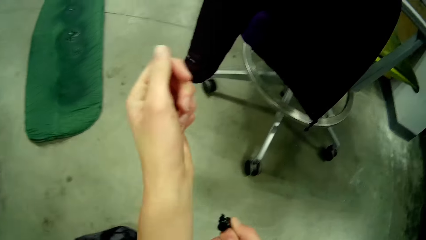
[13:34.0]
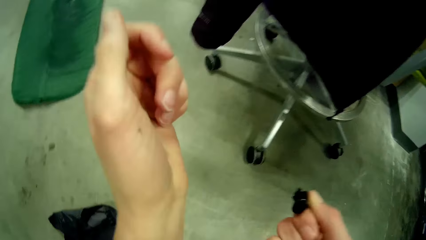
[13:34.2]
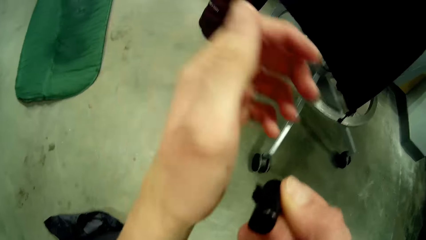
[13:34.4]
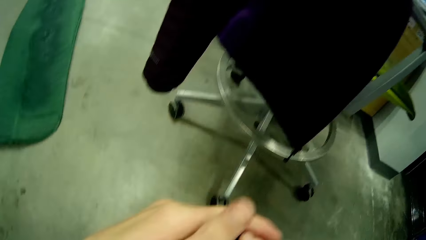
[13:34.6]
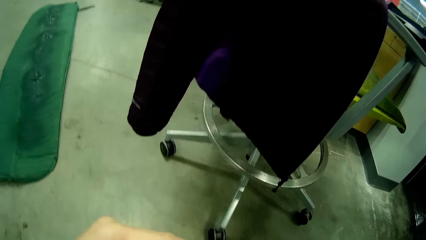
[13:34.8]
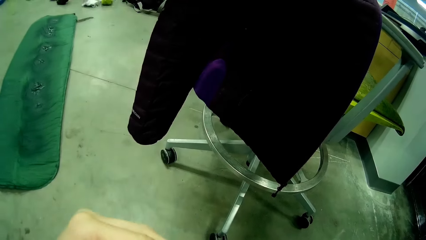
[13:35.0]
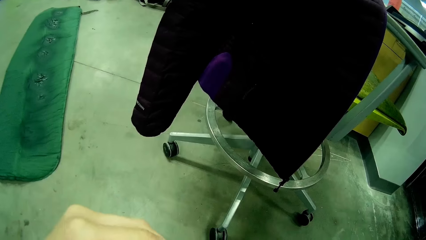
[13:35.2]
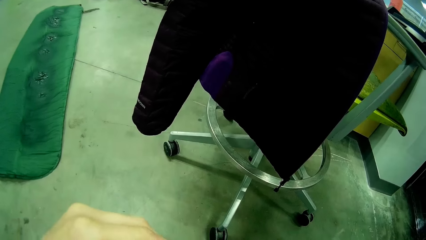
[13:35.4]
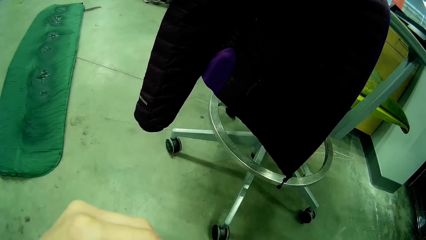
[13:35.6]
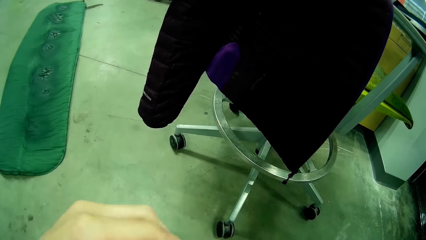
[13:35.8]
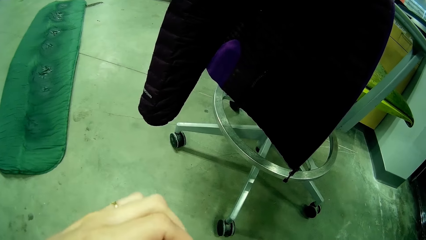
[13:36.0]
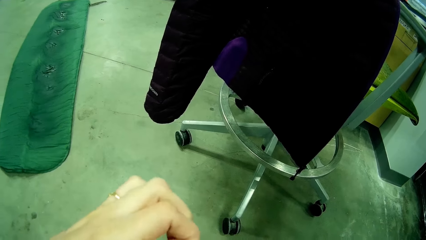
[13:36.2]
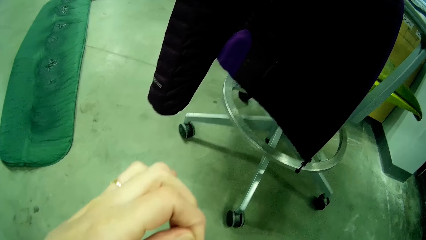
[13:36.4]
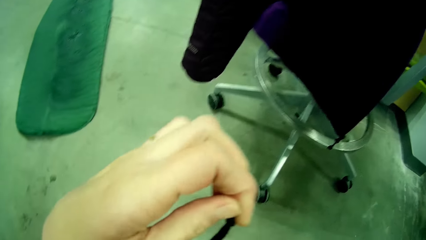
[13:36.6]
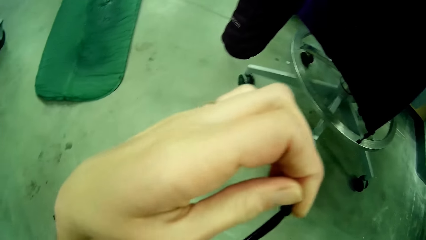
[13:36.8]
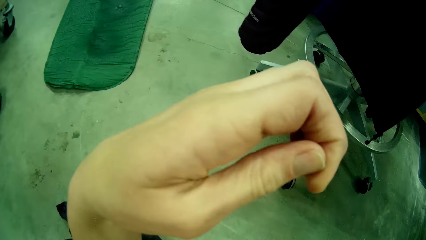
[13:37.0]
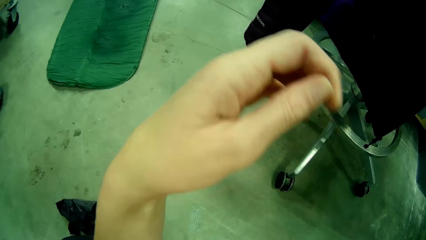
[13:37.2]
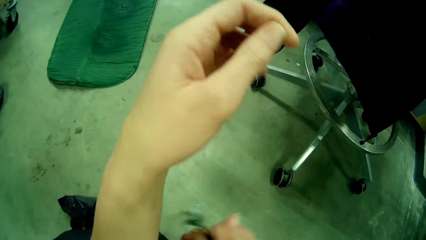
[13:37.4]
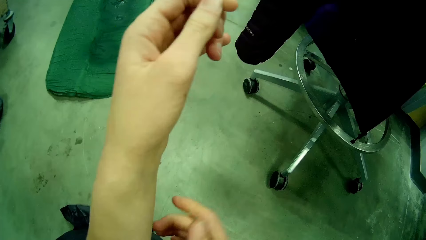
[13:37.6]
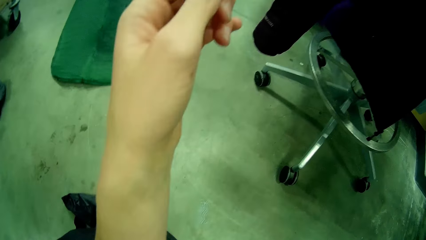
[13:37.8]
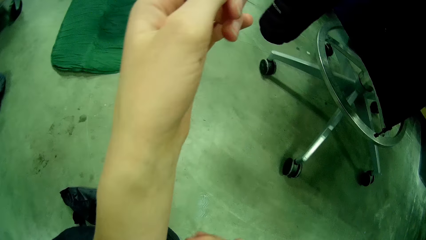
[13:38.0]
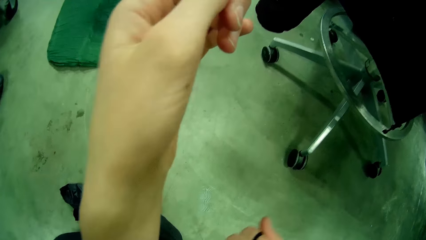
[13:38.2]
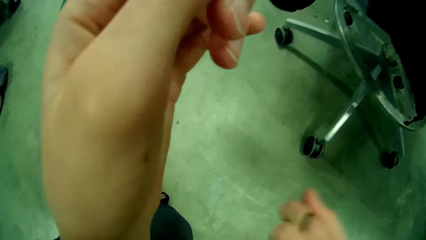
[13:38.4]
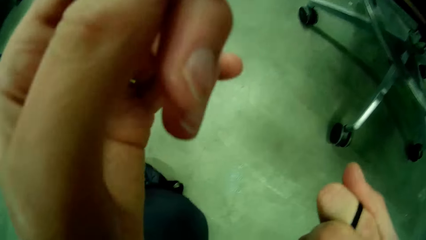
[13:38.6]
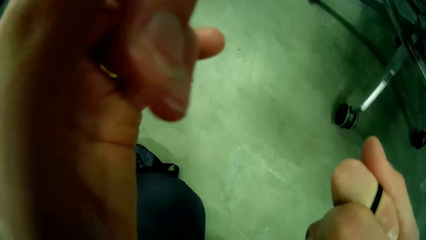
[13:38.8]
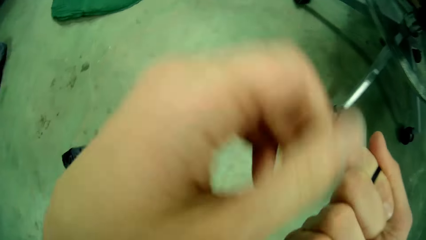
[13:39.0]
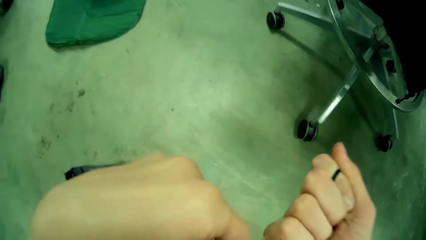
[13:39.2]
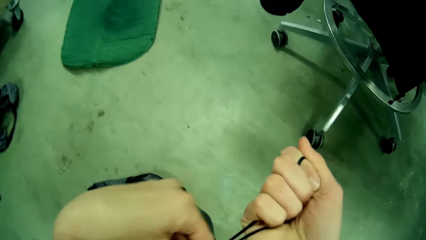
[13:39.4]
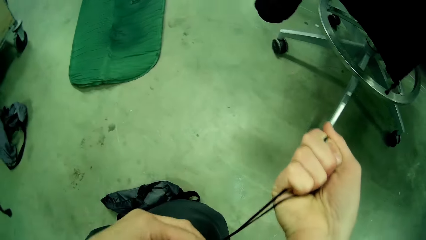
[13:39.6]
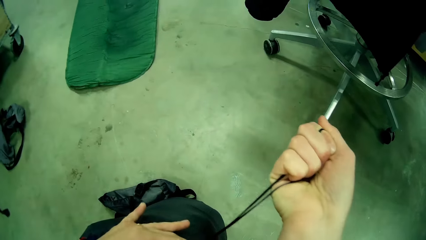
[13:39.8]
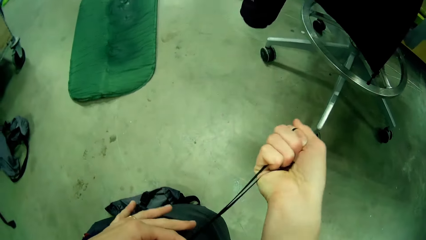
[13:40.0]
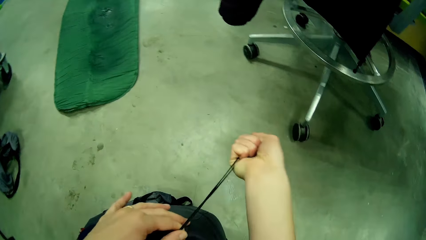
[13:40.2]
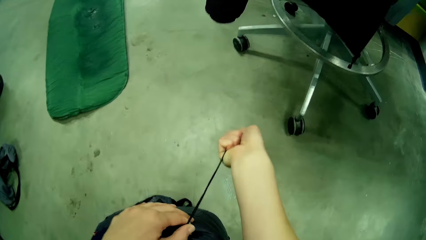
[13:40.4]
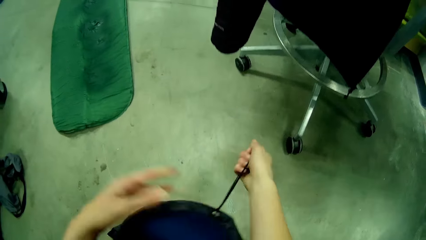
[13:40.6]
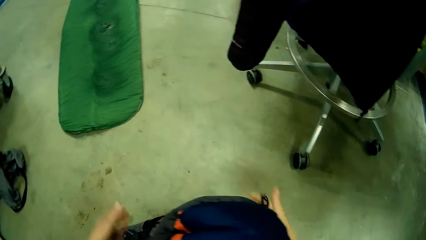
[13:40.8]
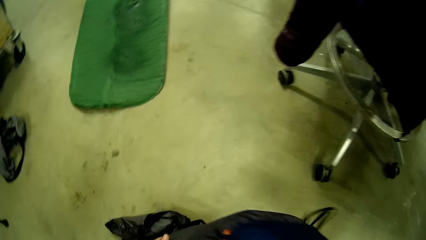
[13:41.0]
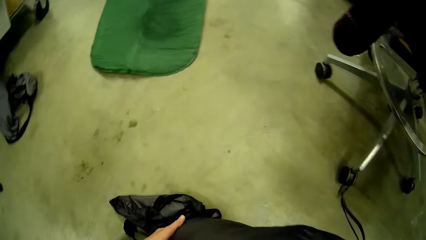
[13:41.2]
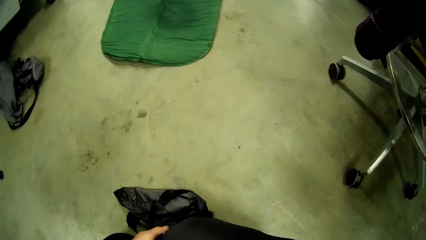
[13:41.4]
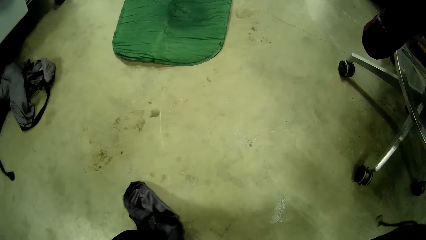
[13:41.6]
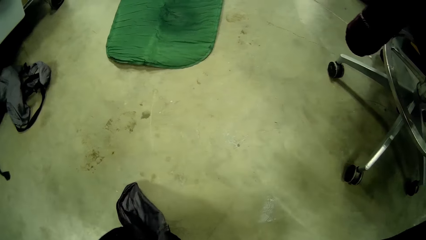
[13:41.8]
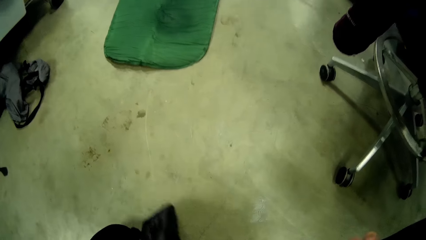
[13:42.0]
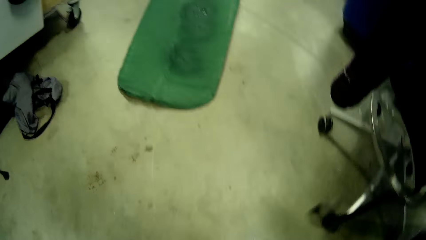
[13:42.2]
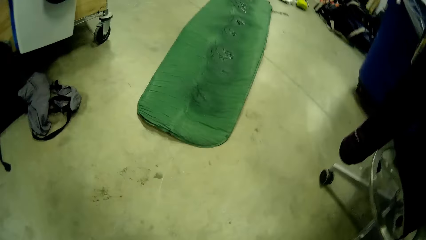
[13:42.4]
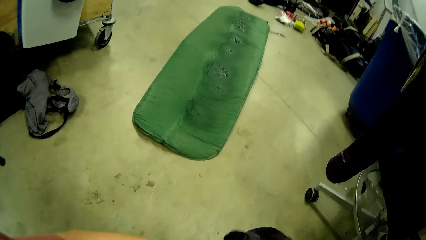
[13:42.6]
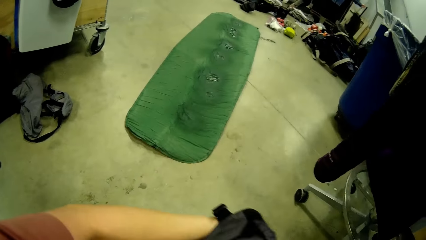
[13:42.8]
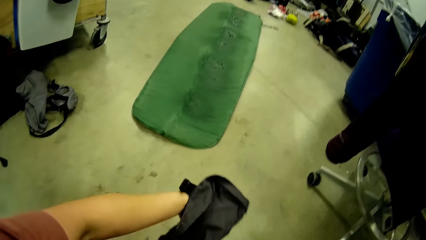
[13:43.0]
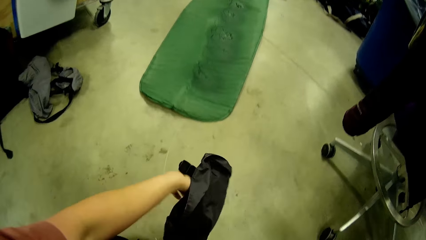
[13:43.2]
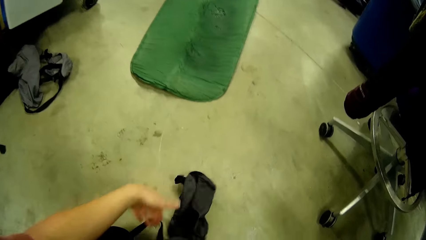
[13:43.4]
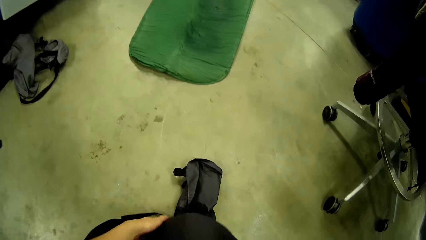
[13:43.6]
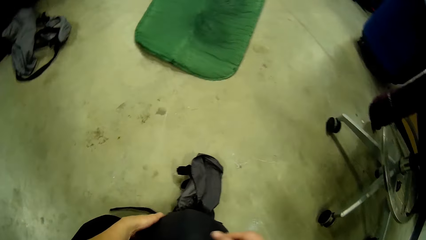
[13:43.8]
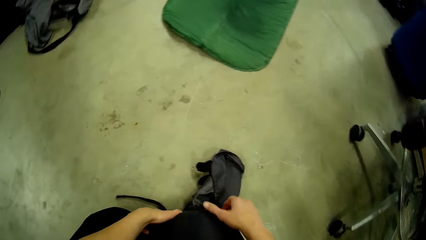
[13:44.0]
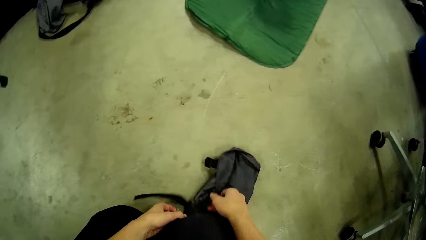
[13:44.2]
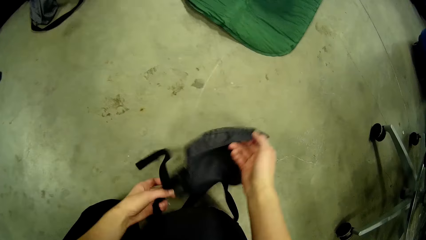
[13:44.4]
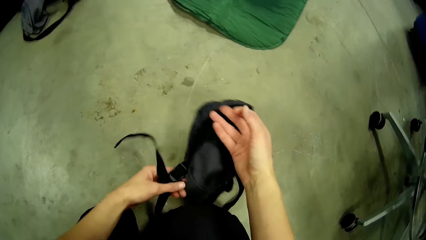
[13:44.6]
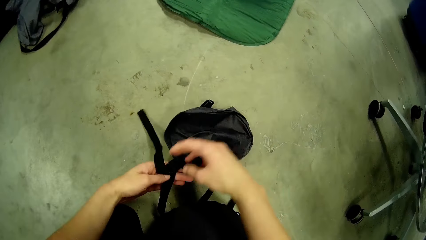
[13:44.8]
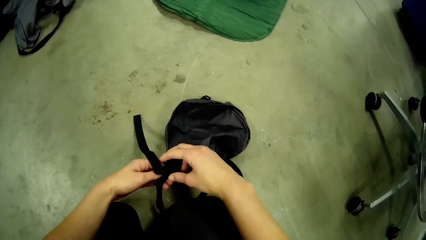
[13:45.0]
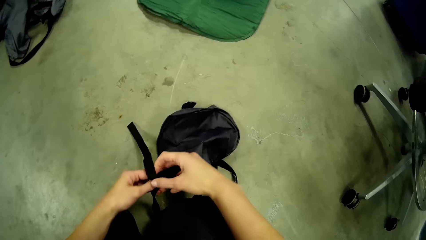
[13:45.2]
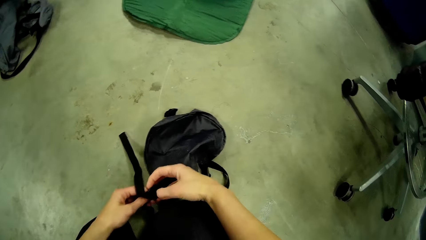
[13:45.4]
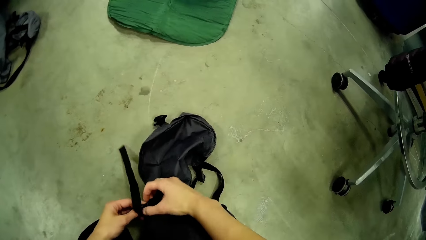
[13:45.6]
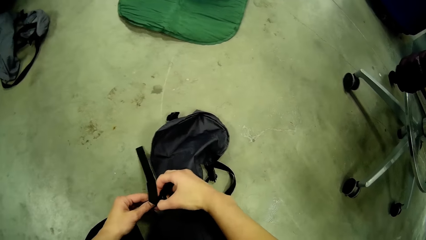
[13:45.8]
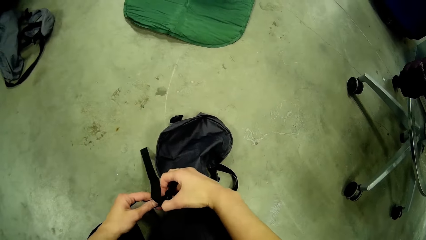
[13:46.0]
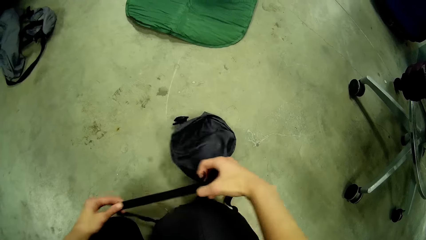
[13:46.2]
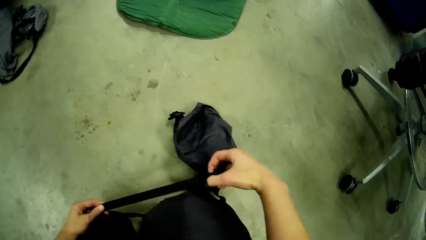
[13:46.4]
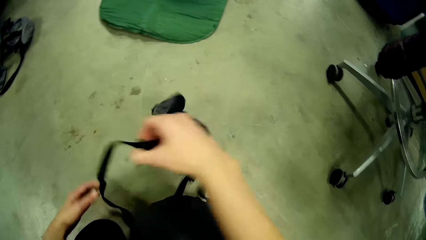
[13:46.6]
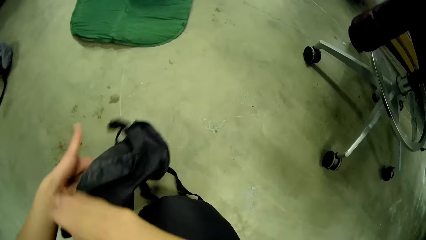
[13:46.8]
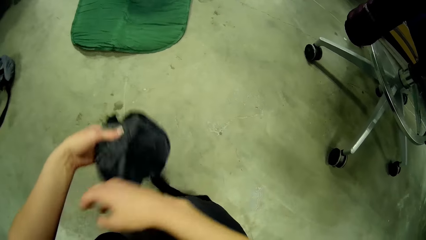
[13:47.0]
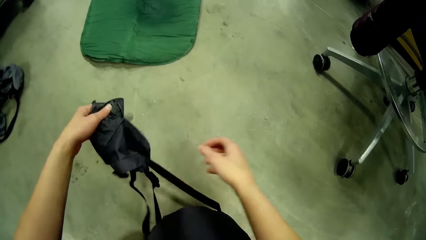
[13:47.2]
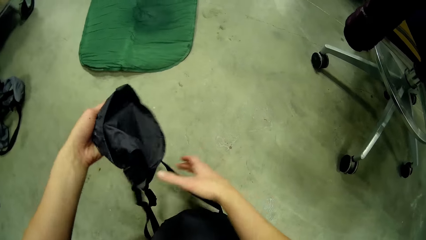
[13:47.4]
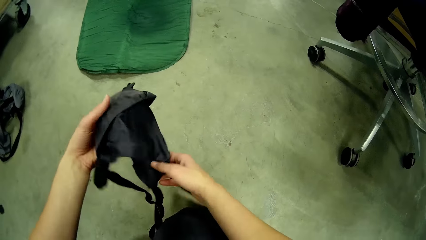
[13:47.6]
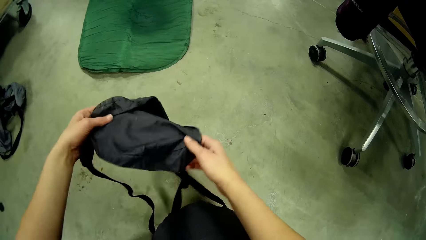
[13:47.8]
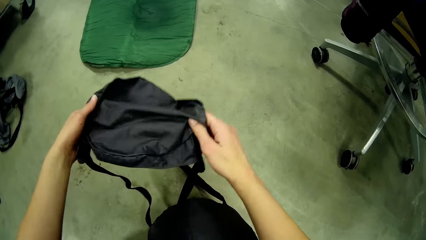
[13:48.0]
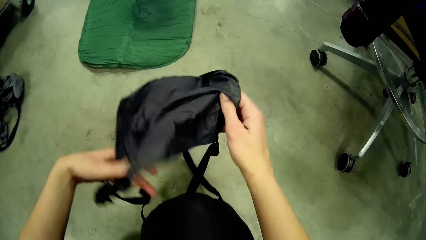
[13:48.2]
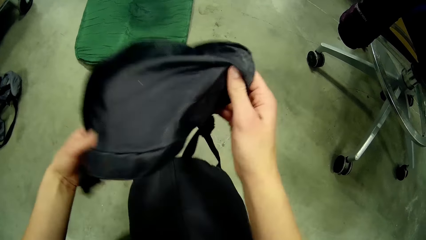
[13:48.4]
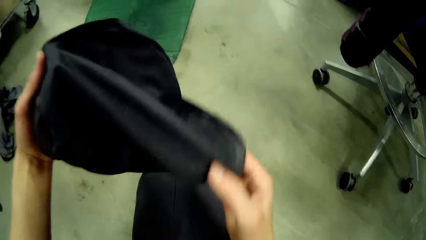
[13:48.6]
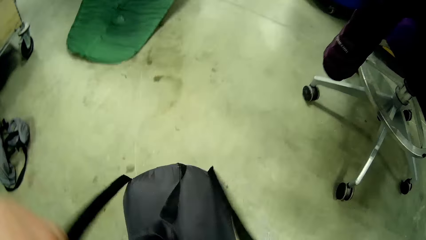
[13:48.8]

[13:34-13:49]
The camera wearer raises their left hand. They place their left hand on the elastic rope. They hold up the elastic rope with their left hand. They let go of the elastic rope. They hold the elastic rope with their right hand. They turn over the black bag on the floor with both hands. They pull the top pocket of the bag. They unbuckle a clip on the bag attachment with their hands. They lift the top pocket of the bag. They adjust the attachment of the bag with their left hand. They hold the top pocket of the bag. They spread the top pocket of the bag.
